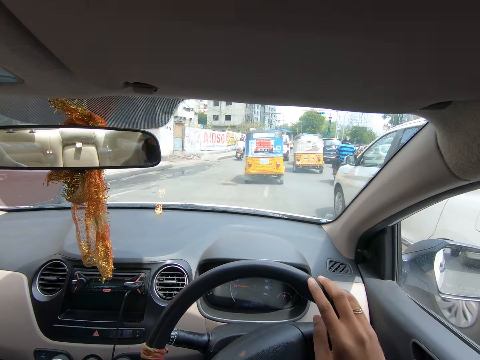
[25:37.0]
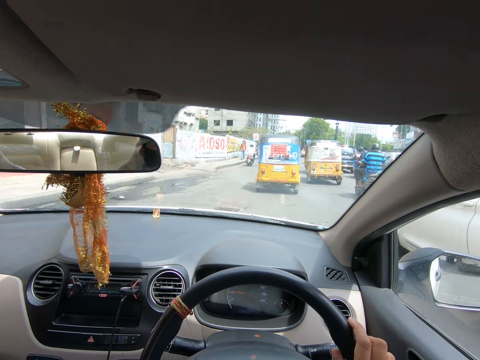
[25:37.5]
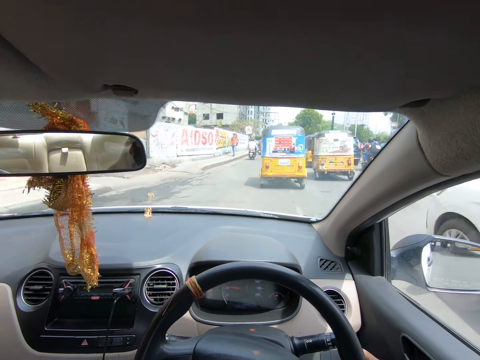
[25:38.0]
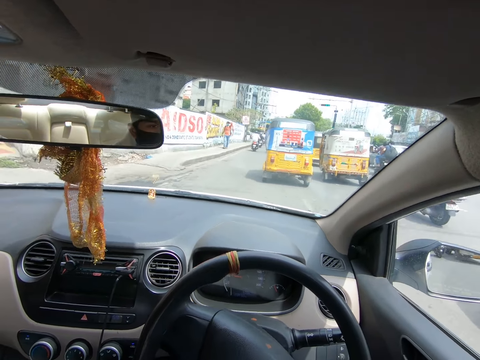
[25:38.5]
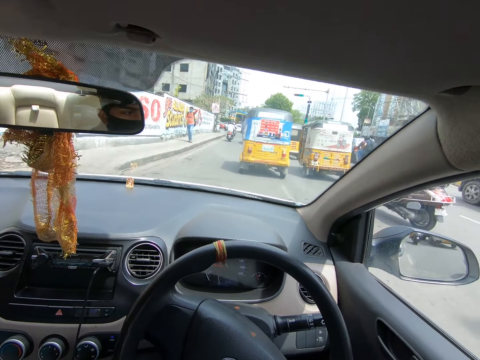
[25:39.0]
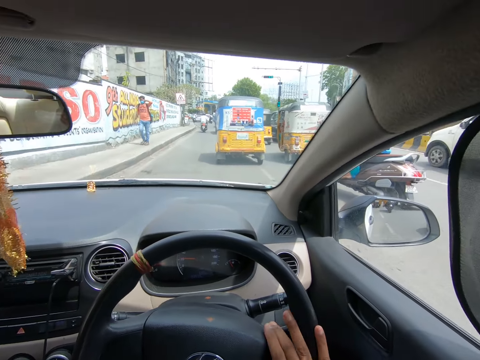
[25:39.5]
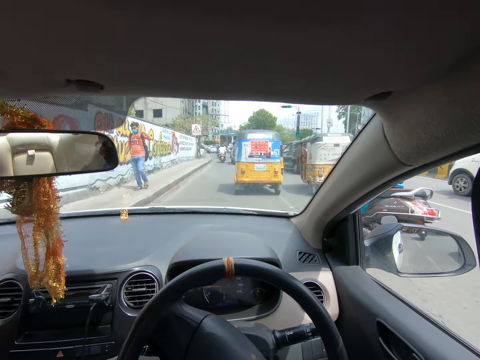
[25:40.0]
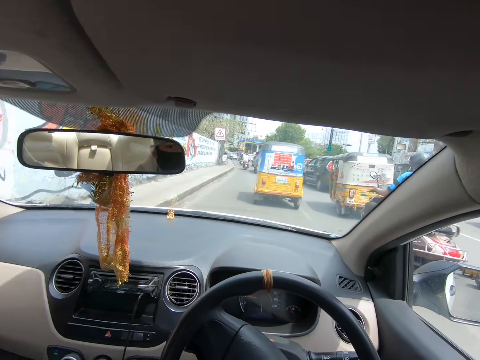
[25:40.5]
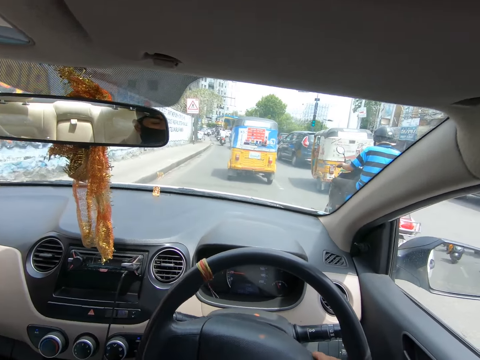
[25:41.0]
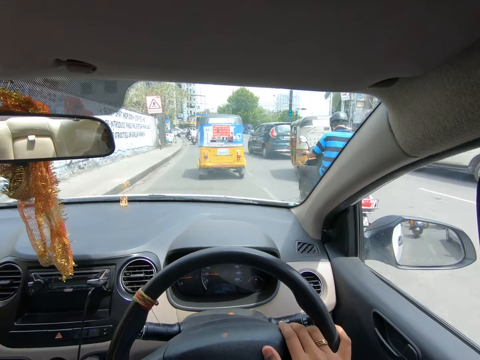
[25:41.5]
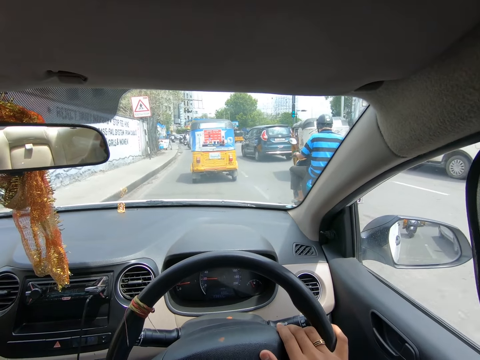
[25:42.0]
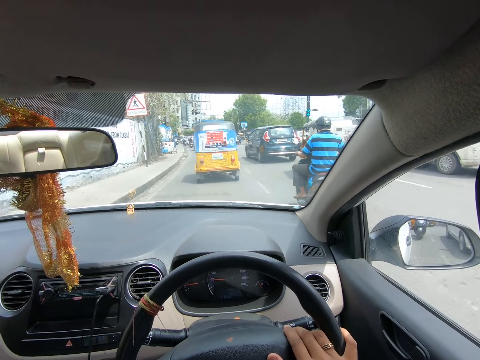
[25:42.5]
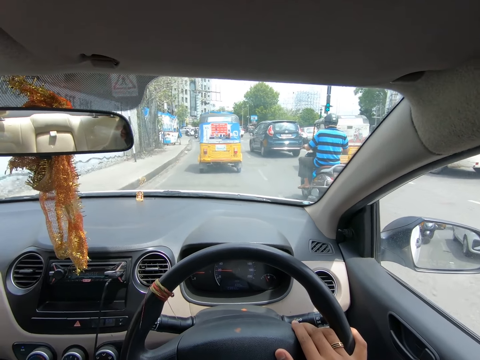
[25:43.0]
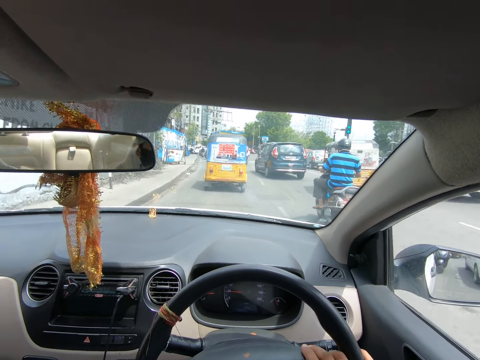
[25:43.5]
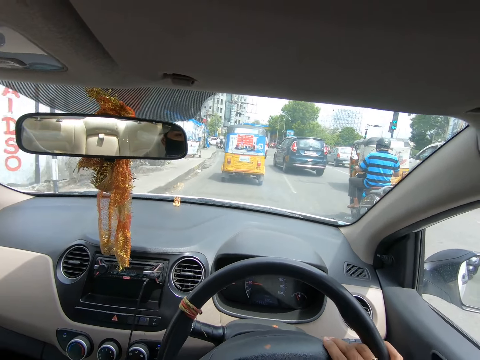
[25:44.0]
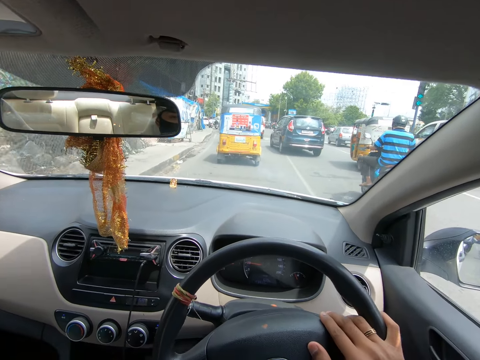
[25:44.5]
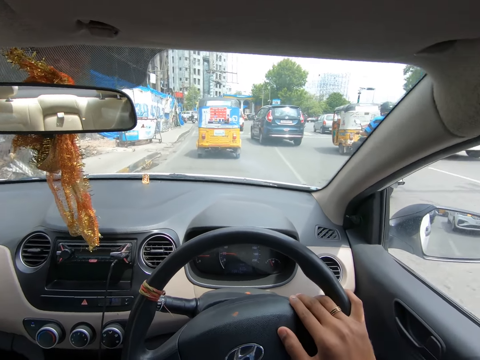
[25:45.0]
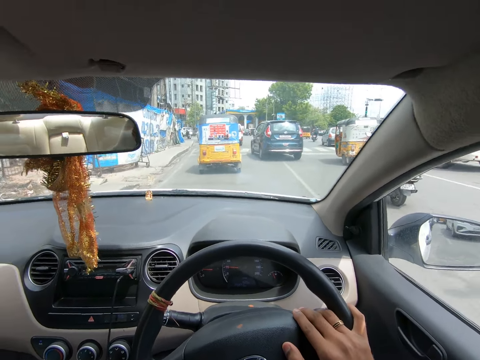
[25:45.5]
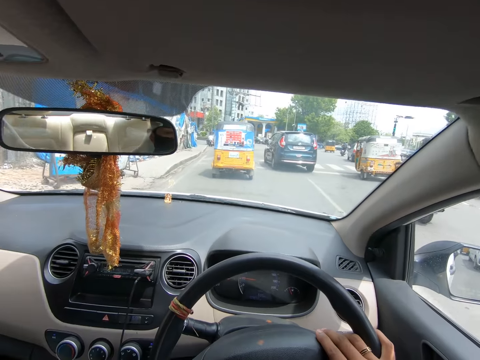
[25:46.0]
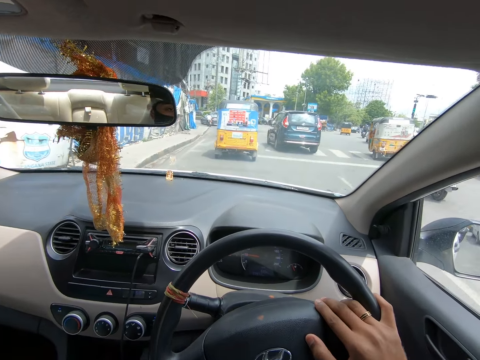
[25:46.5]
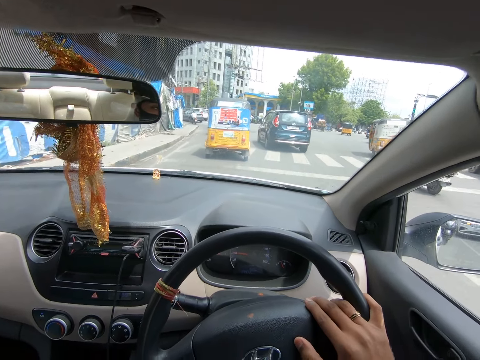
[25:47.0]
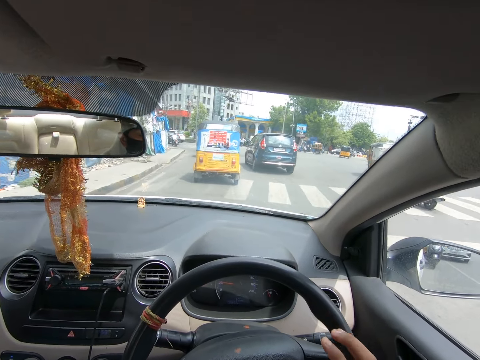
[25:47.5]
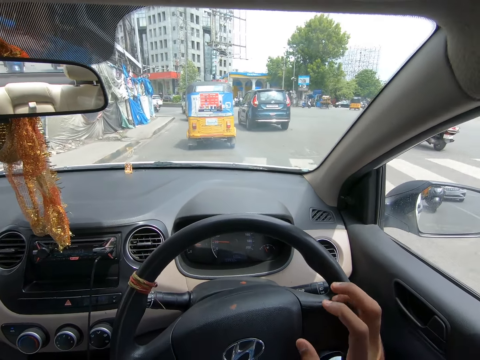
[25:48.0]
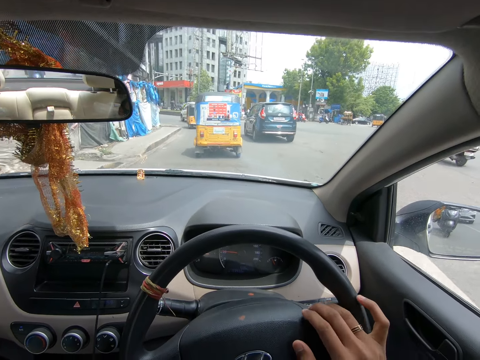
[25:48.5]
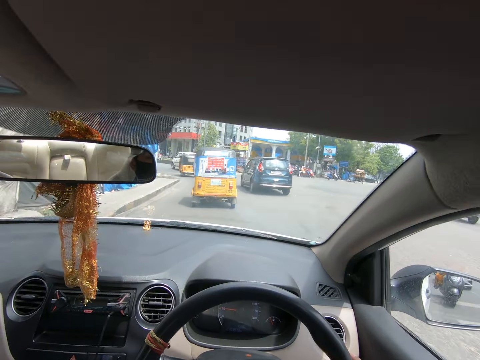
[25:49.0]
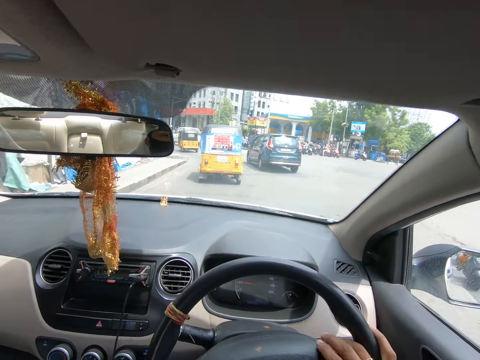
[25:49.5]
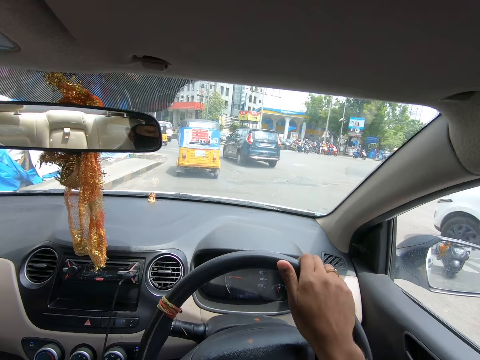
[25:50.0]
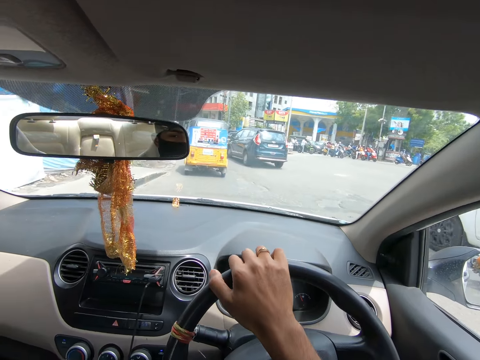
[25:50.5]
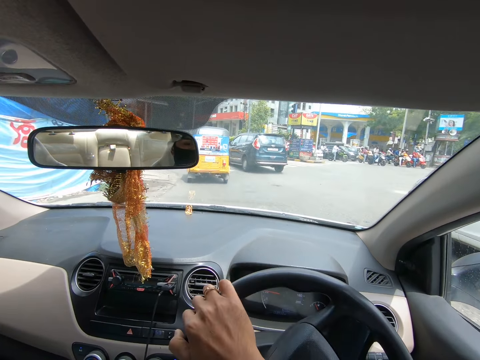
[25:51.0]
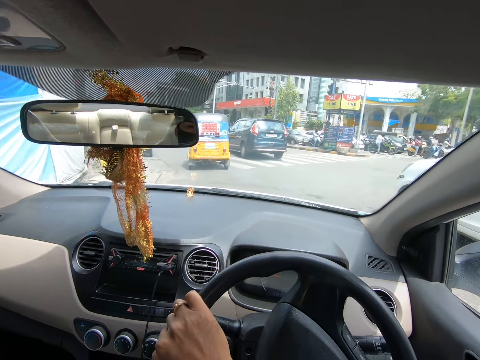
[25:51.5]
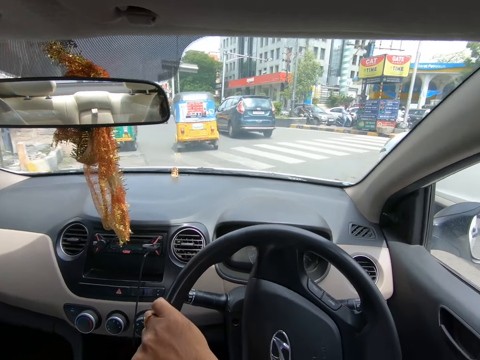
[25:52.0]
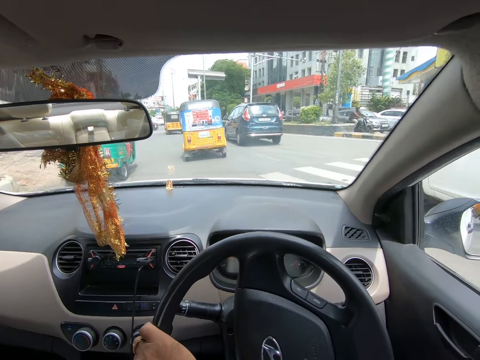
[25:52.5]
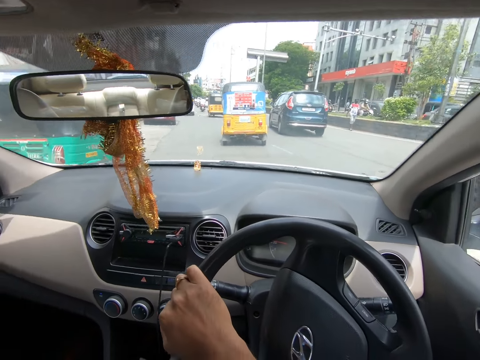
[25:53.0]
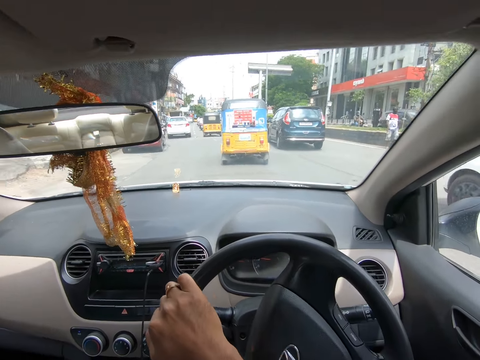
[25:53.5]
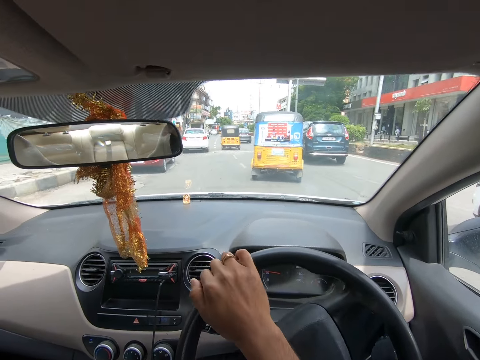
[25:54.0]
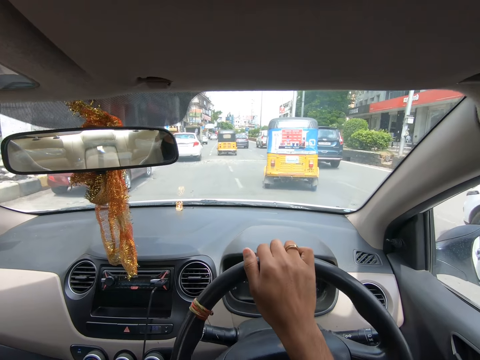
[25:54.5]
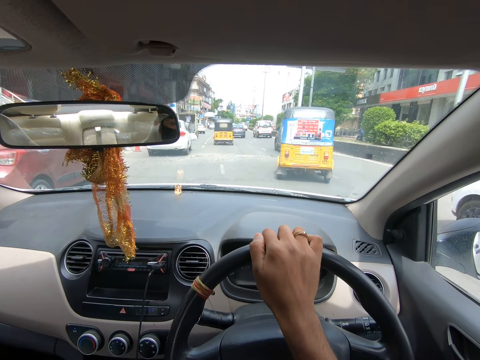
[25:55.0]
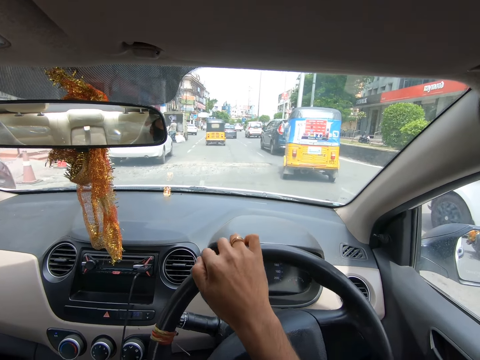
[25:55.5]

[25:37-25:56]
The camera wearer drives the car on the road. They drive the car on the road again. They talk in the car. They drive the car on the road. They steer the steering wheel. They drive the car on the road.

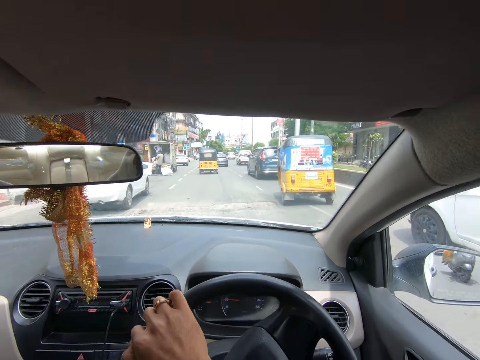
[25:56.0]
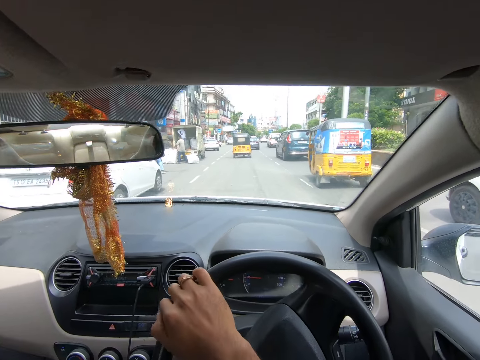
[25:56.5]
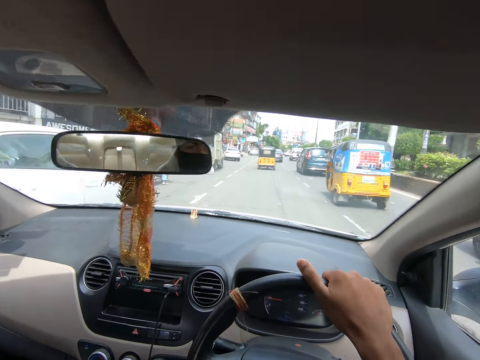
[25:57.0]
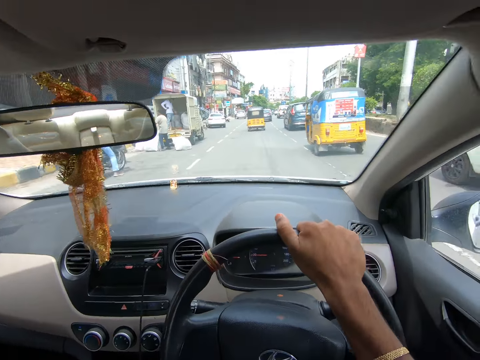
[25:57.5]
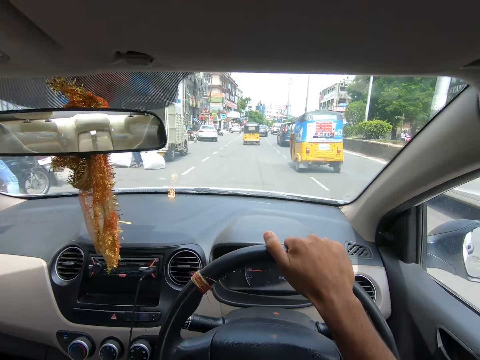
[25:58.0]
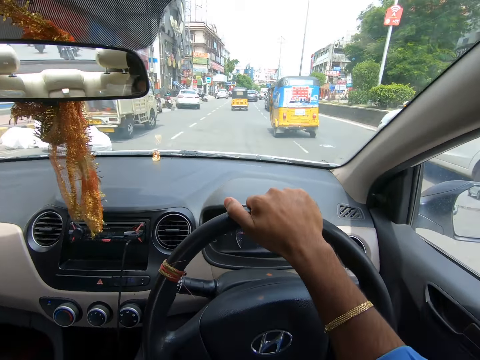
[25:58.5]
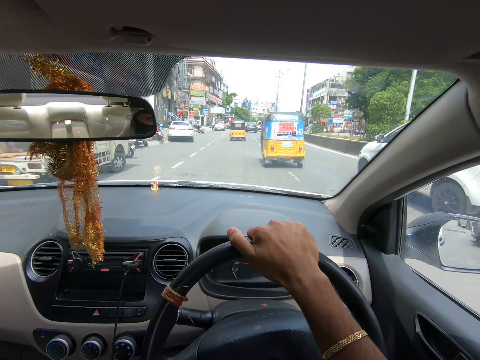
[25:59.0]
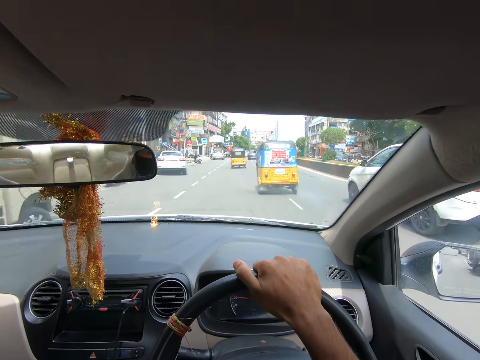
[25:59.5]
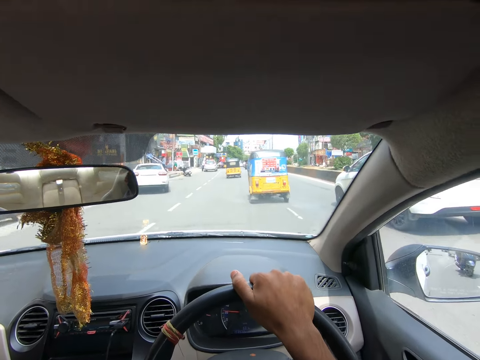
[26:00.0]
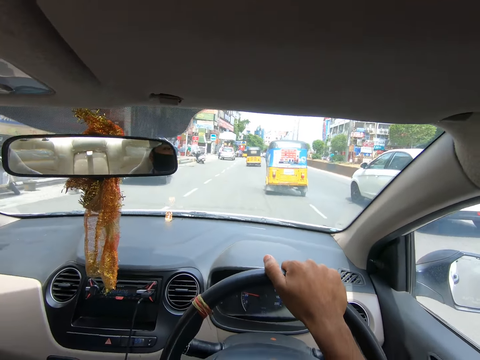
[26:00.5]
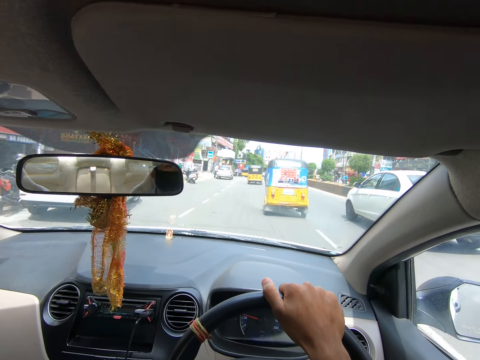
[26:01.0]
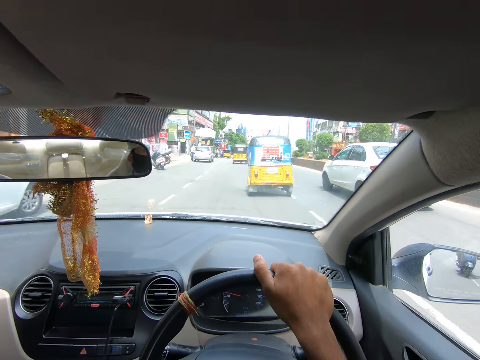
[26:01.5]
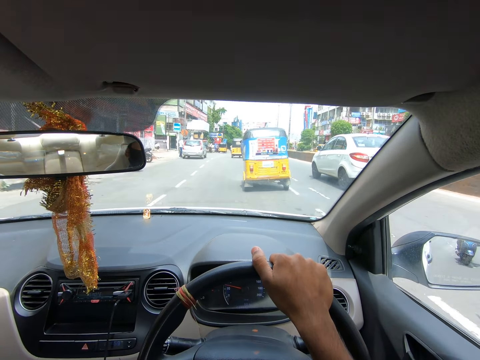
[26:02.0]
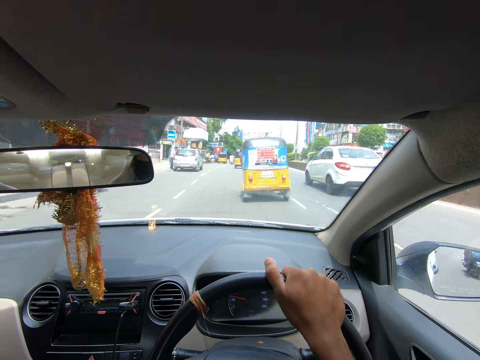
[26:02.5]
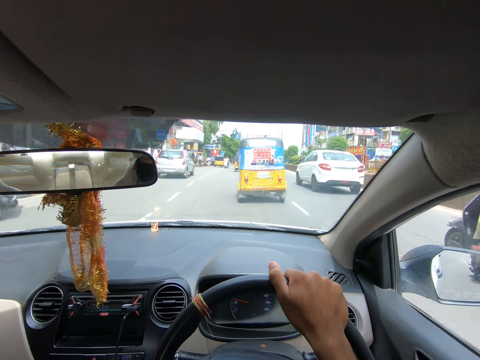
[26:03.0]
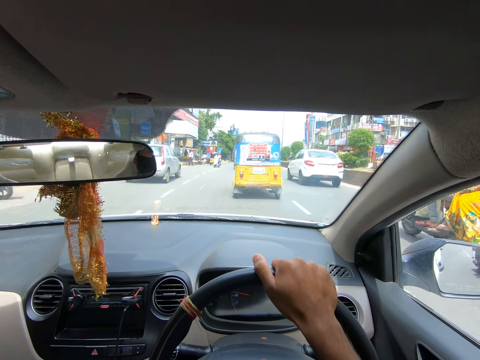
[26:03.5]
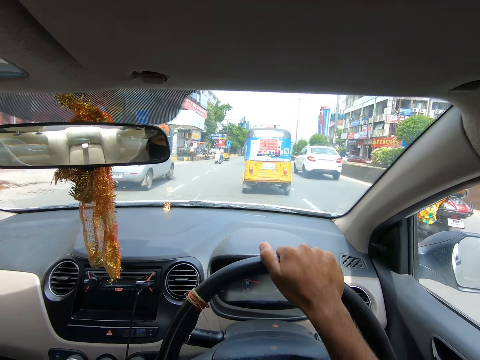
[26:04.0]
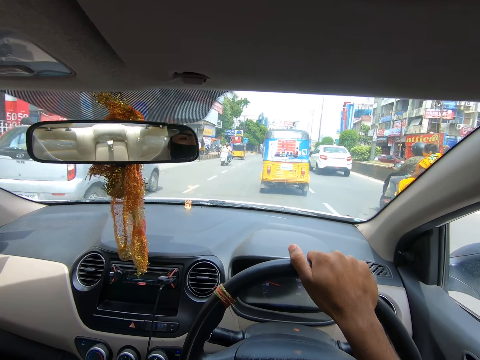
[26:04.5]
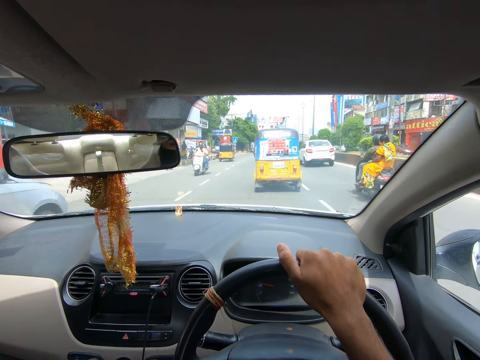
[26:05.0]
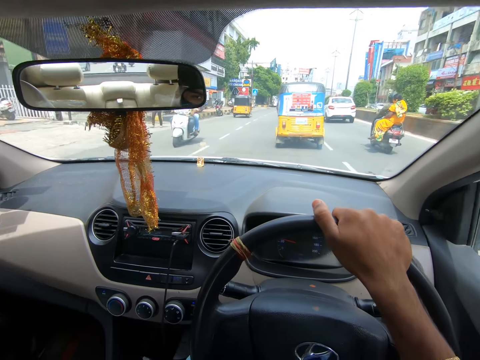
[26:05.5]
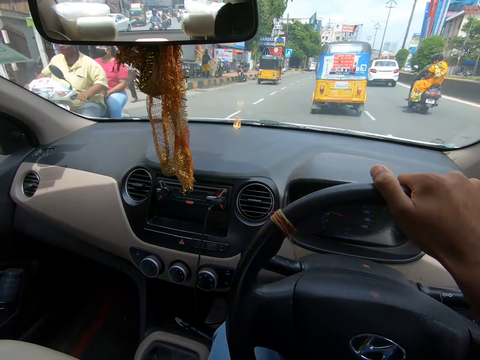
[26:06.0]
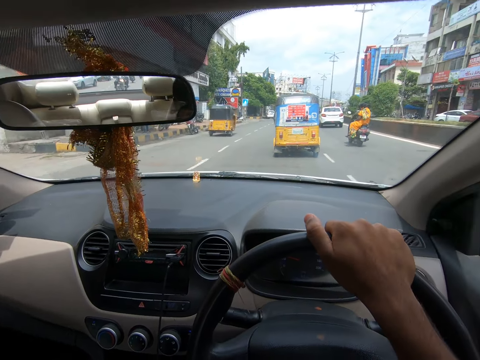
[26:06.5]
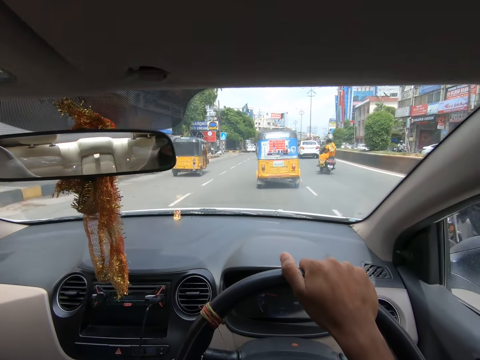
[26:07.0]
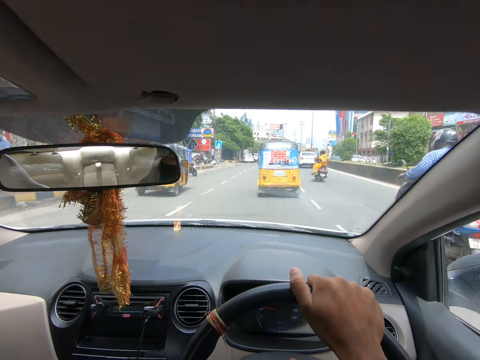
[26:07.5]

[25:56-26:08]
The camera wearer drives the car on the road.
